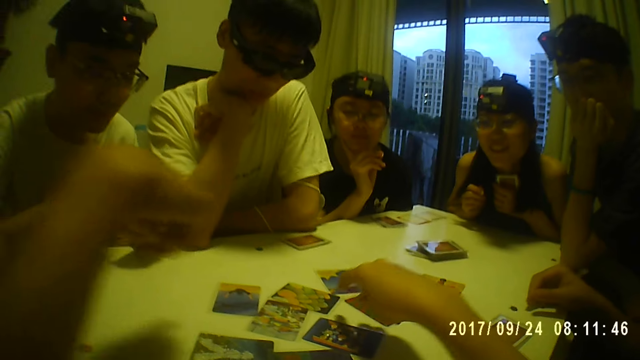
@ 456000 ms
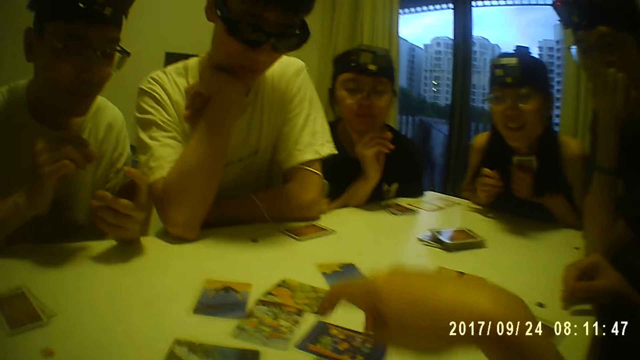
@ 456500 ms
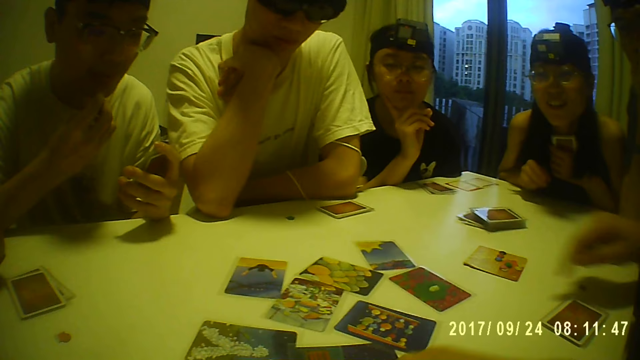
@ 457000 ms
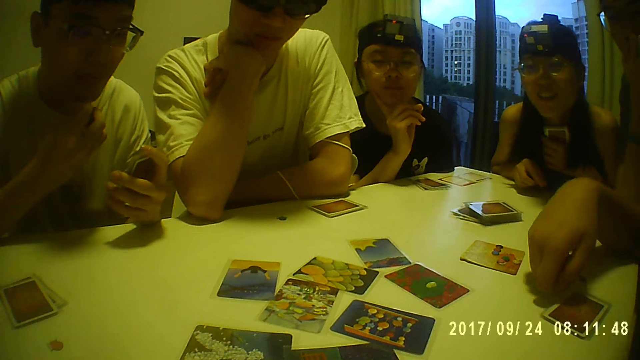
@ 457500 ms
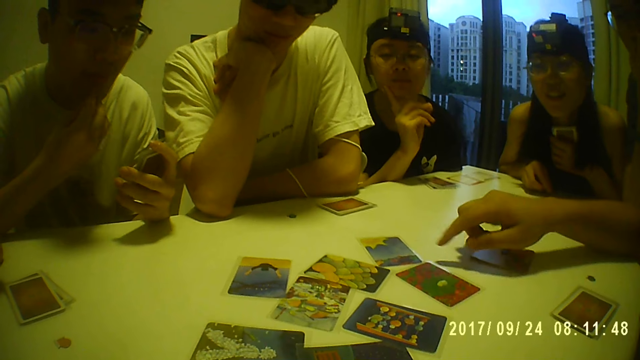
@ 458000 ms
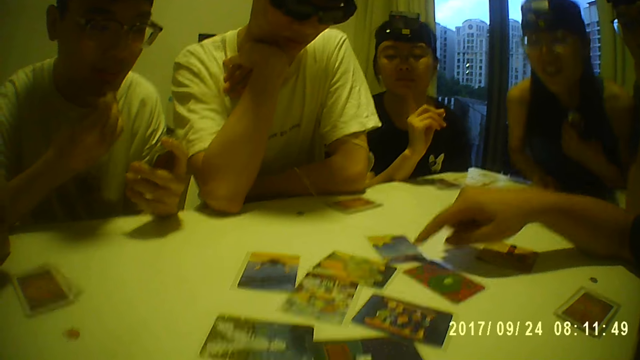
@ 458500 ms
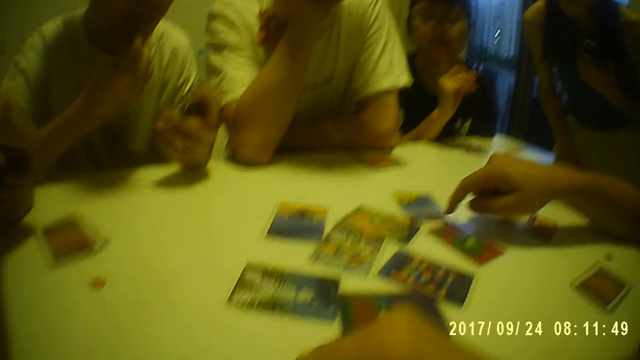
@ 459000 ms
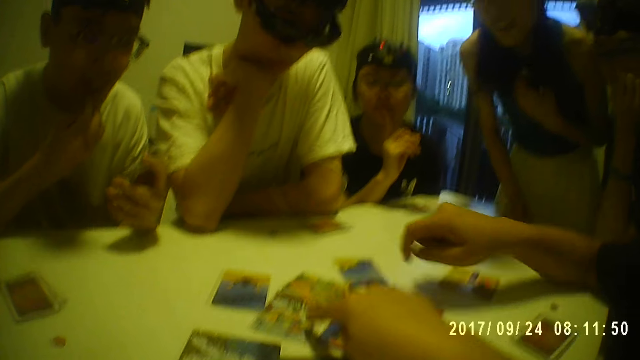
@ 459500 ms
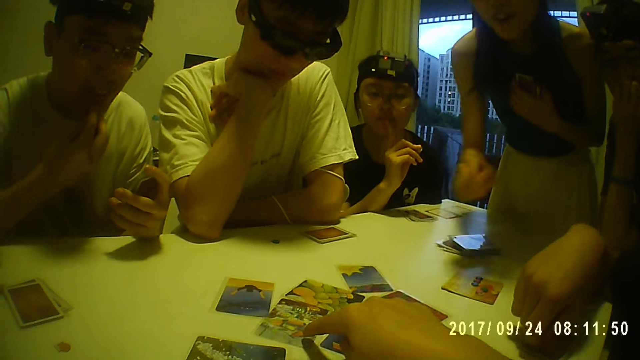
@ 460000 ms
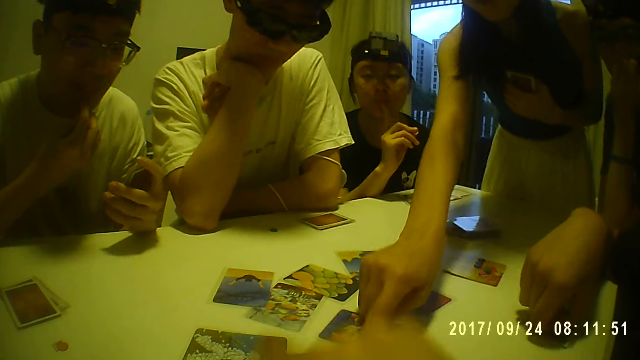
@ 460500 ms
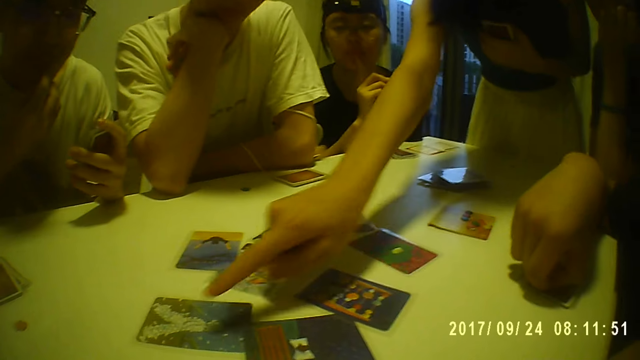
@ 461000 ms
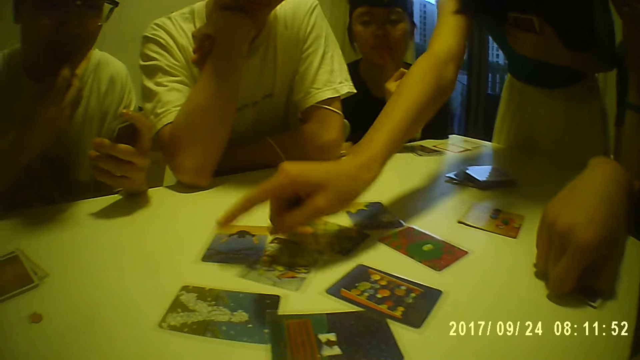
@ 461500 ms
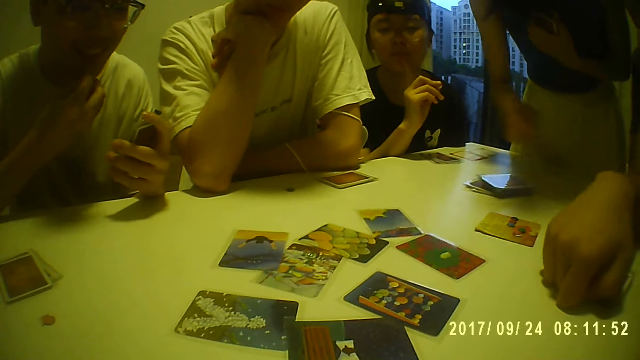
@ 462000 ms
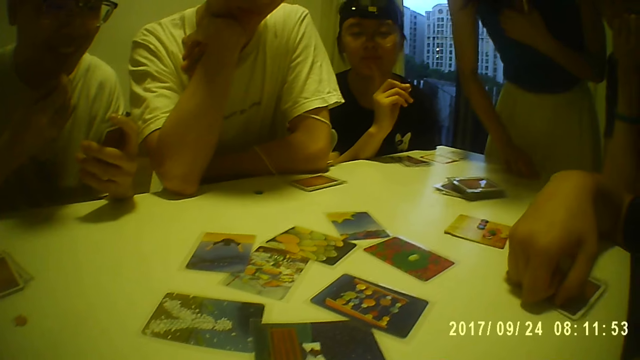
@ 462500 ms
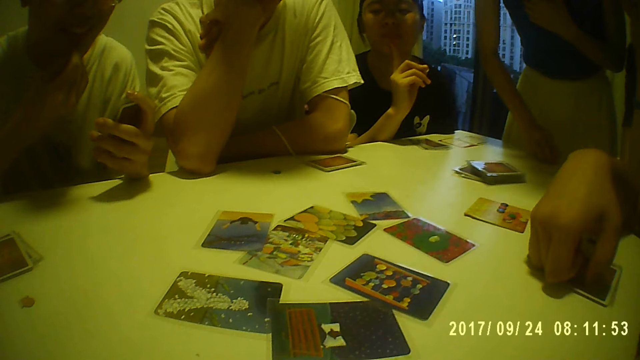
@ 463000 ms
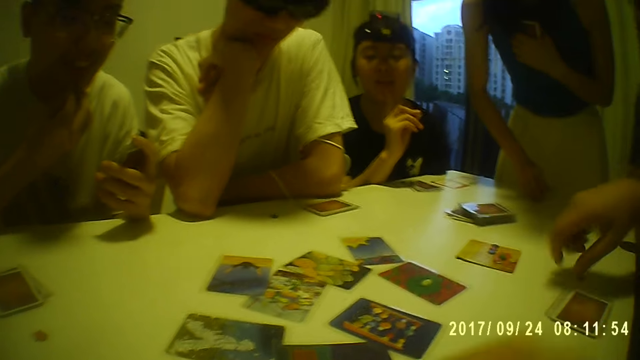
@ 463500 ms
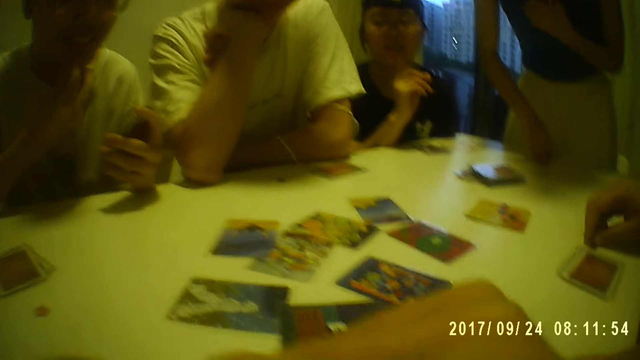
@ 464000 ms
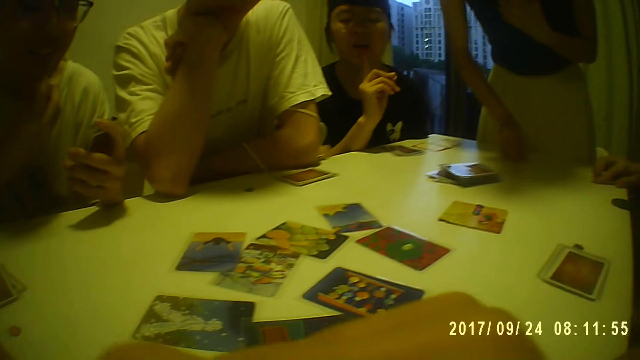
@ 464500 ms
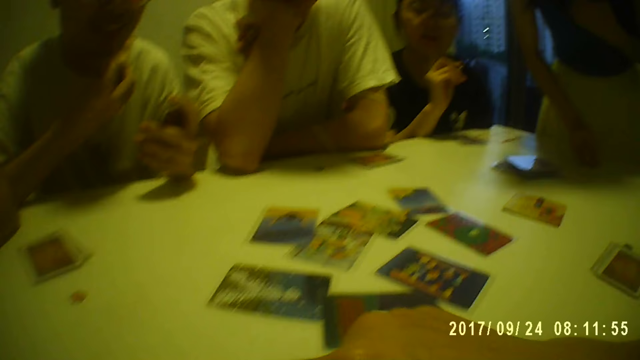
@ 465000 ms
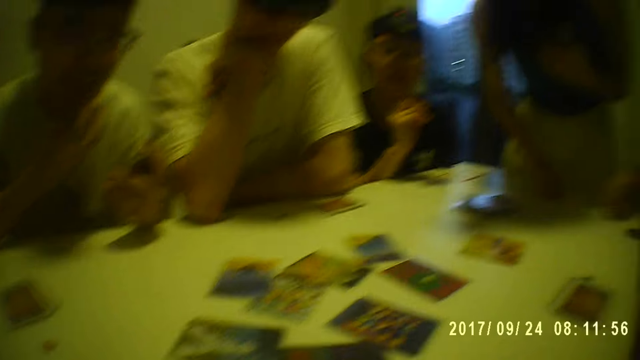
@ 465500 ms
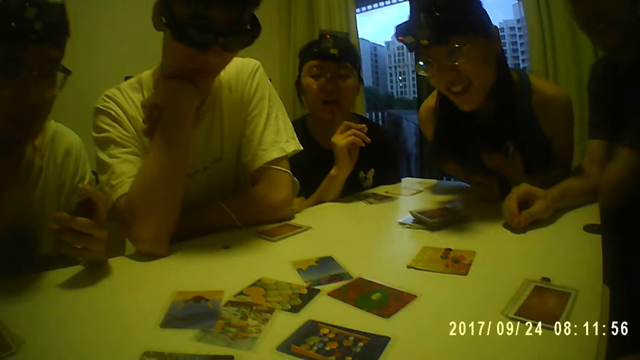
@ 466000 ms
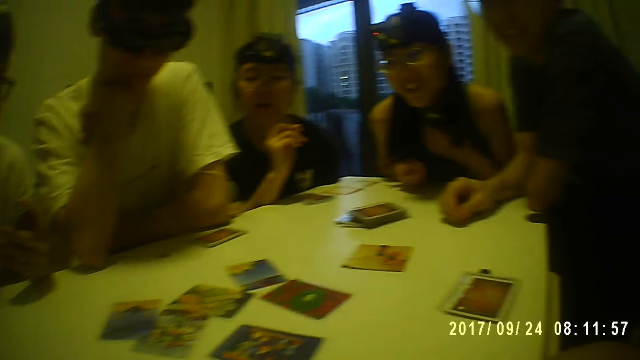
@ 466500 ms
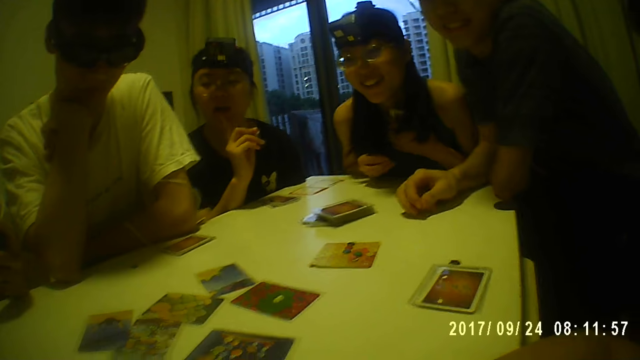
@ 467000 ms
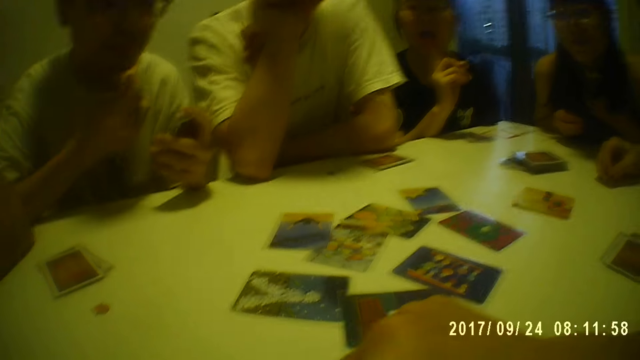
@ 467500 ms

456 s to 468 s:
The camera wearer points at the cards on the table. They point at the cards on the table again. A person points at the card.

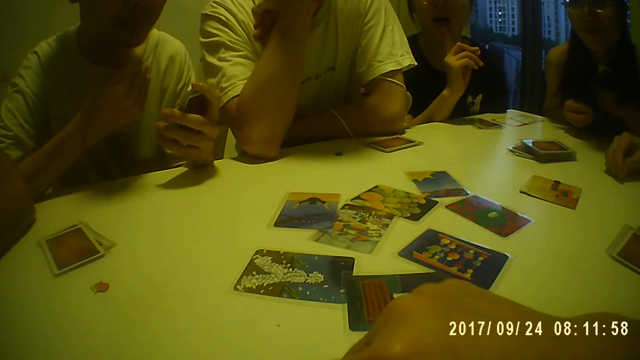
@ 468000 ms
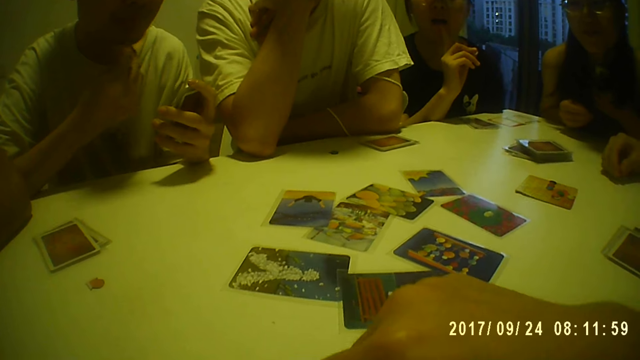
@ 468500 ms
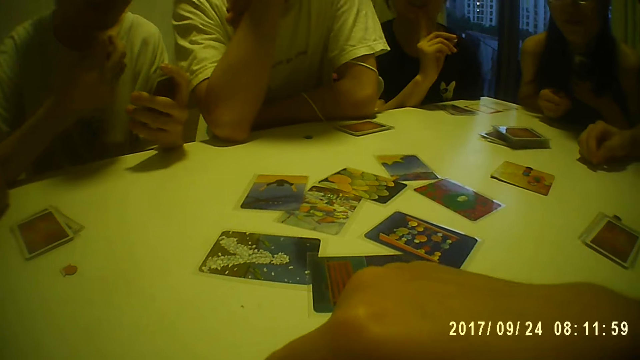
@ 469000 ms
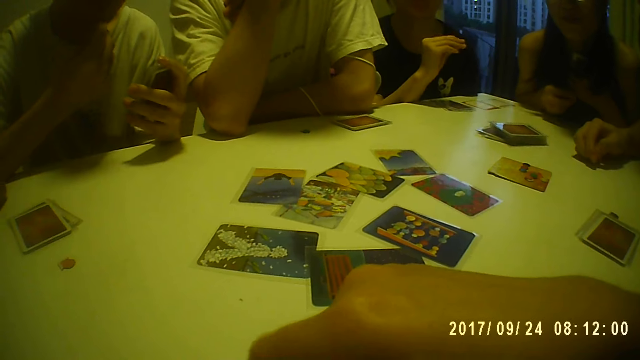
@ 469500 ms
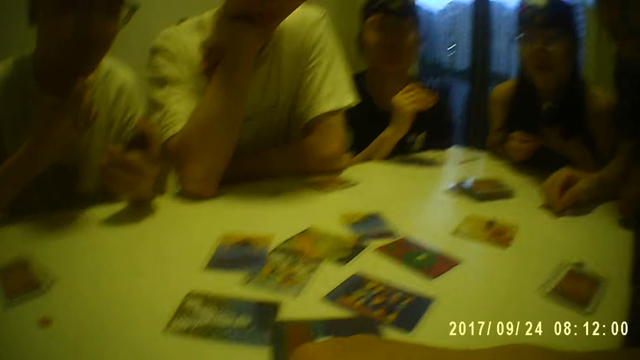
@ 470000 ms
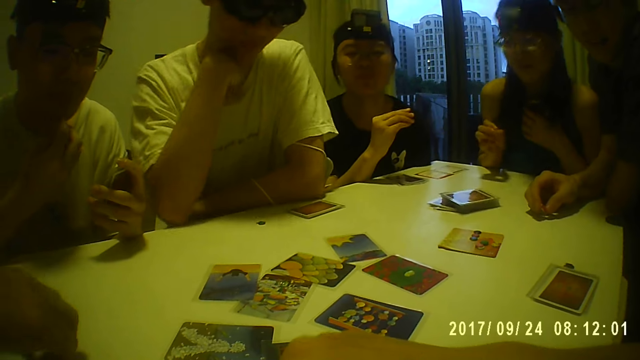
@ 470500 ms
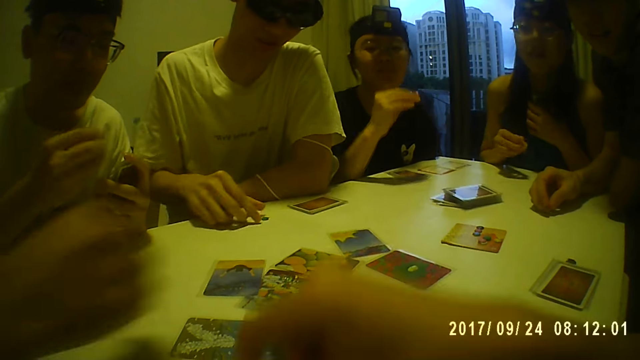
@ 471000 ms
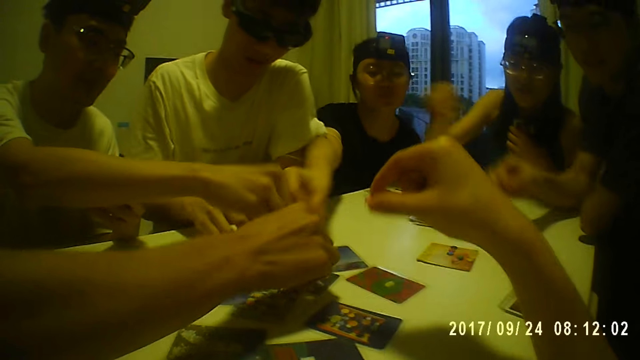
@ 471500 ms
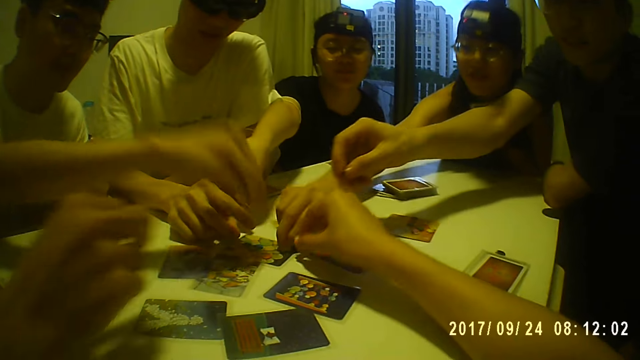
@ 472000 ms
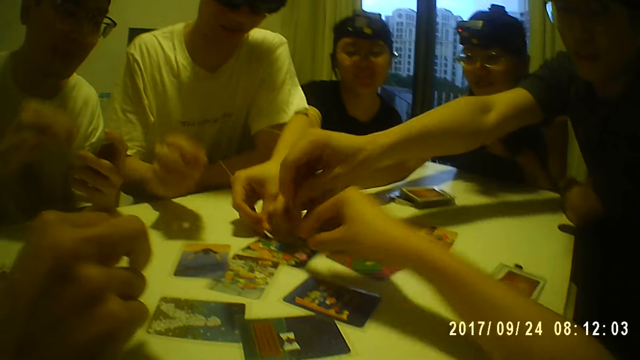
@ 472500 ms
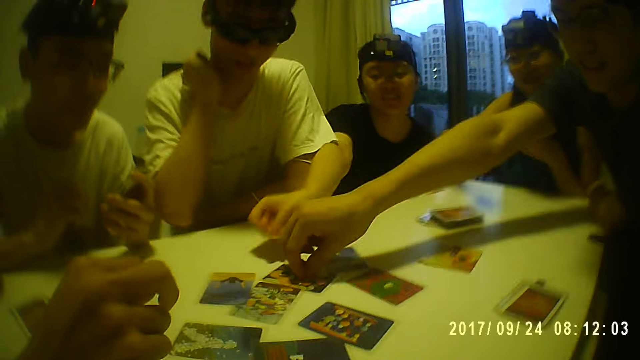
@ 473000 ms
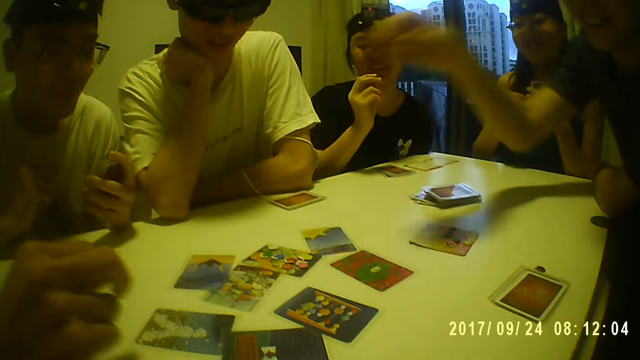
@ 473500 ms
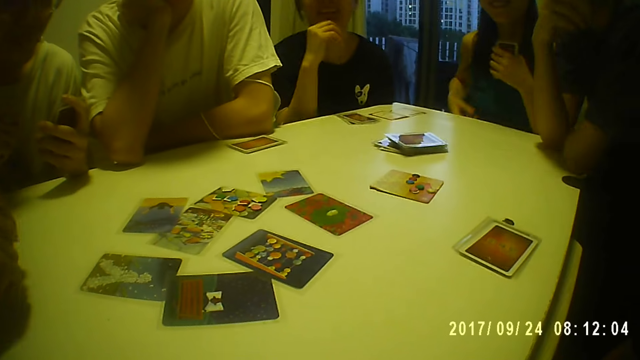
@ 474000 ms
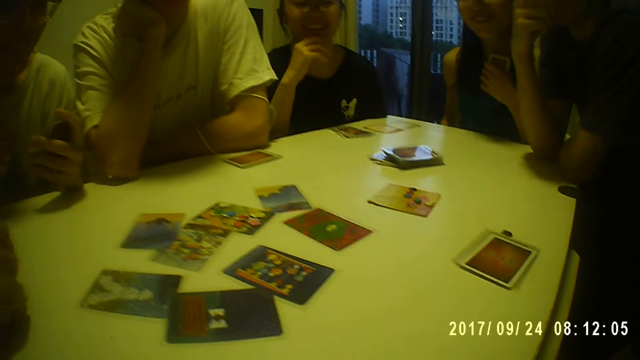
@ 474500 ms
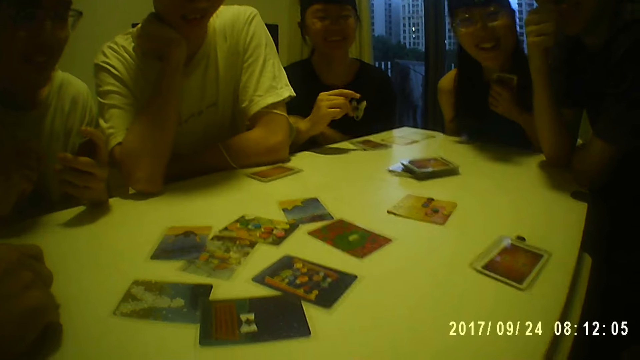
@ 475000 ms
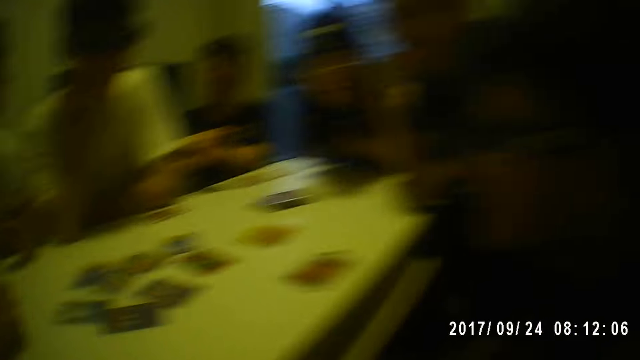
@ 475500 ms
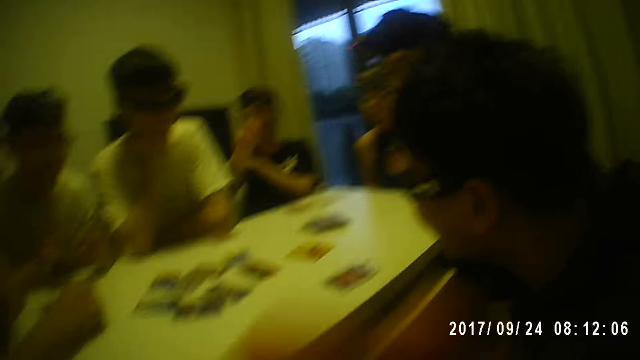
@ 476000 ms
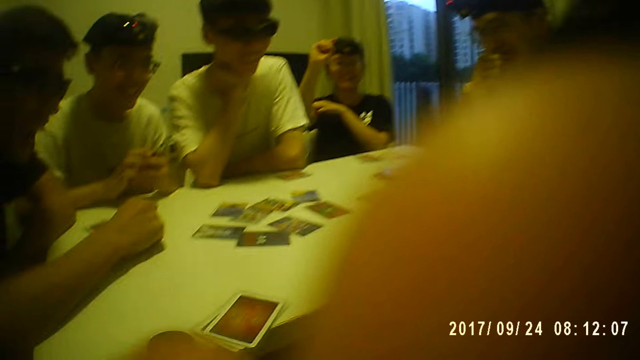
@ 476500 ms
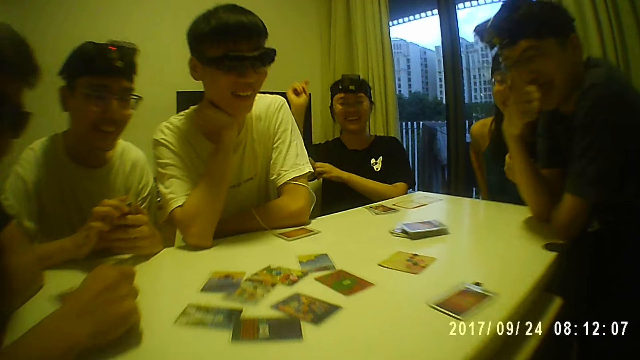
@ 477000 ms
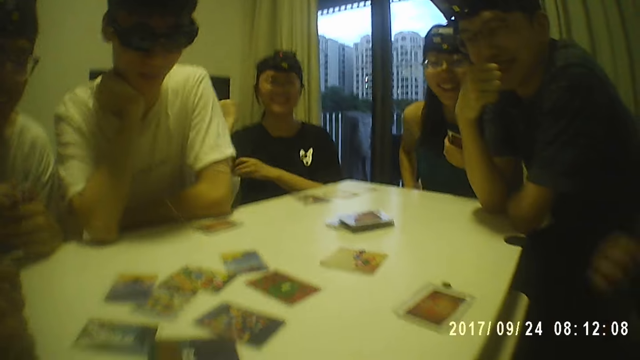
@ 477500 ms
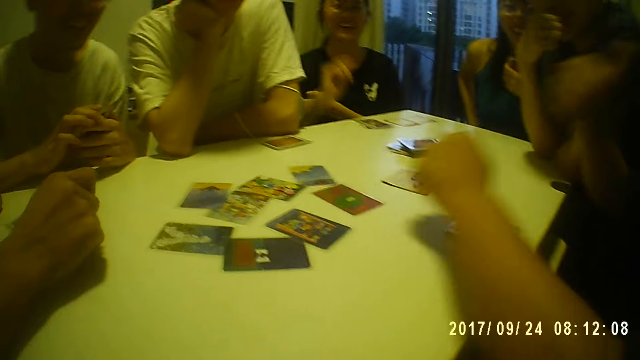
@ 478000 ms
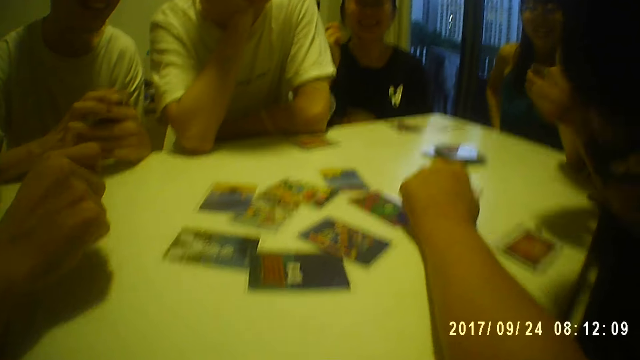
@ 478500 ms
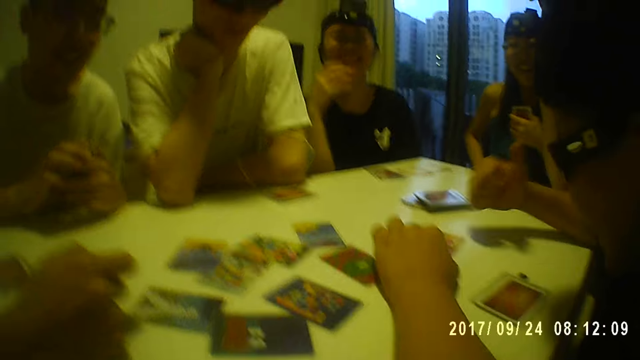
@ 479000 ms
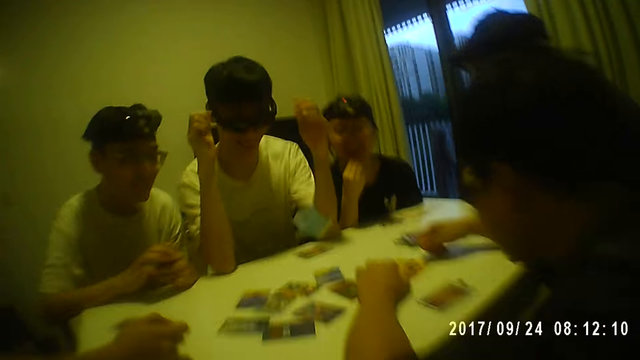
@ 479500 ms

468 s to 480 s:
The camera wearer drops the coin on the card on the table. A person laughs.
